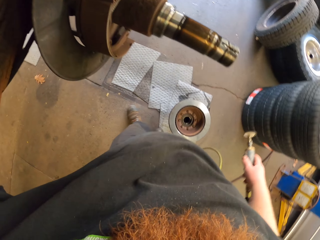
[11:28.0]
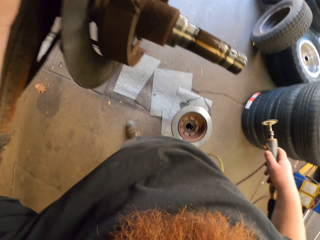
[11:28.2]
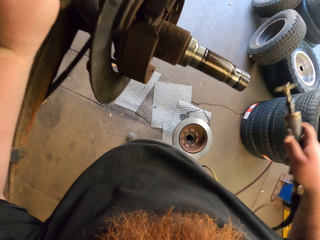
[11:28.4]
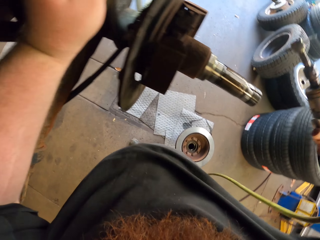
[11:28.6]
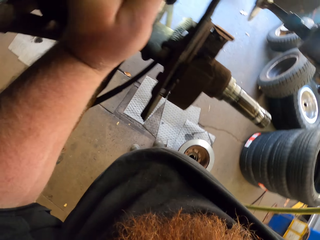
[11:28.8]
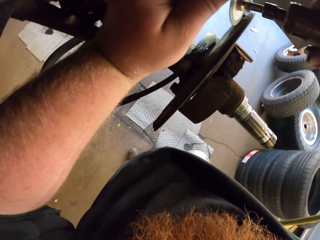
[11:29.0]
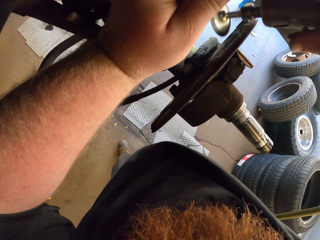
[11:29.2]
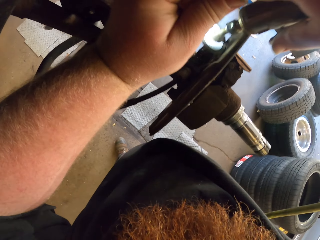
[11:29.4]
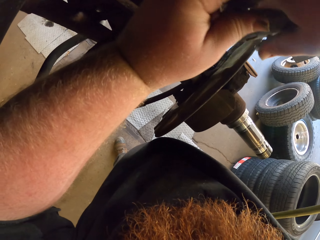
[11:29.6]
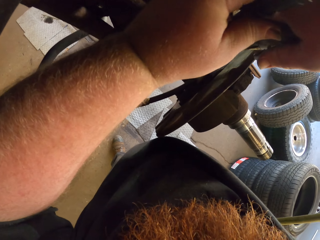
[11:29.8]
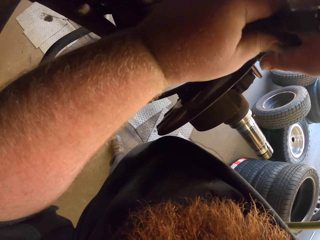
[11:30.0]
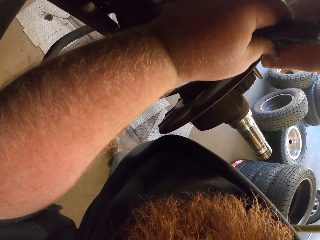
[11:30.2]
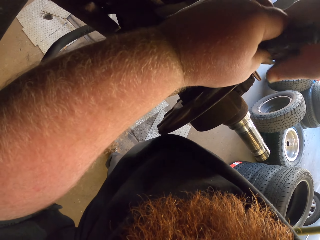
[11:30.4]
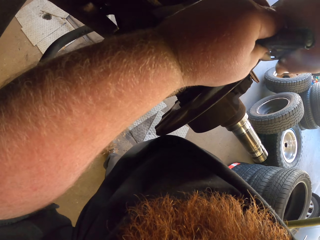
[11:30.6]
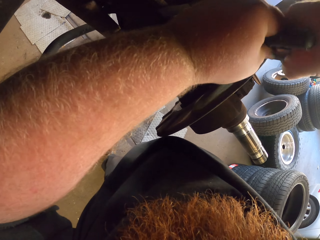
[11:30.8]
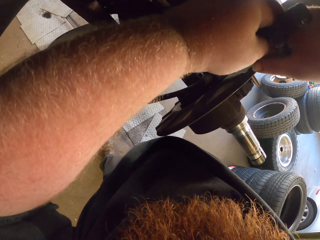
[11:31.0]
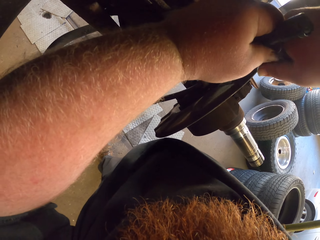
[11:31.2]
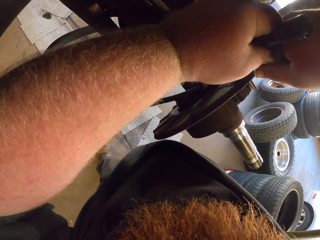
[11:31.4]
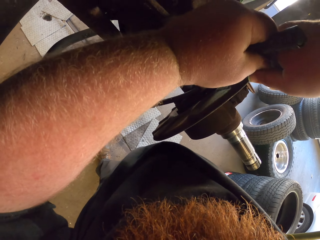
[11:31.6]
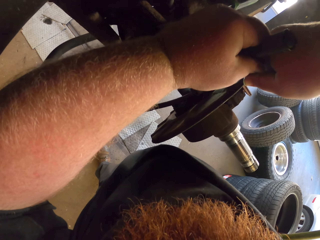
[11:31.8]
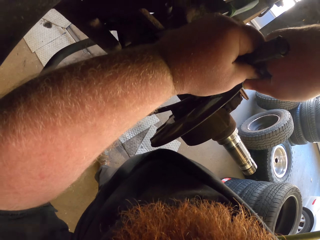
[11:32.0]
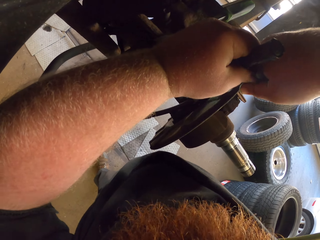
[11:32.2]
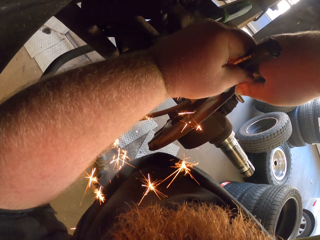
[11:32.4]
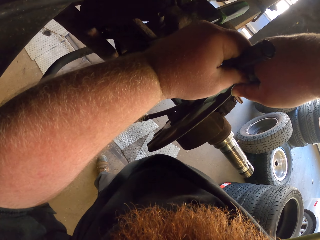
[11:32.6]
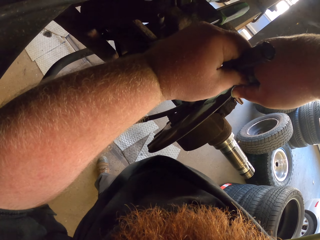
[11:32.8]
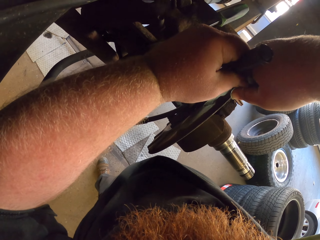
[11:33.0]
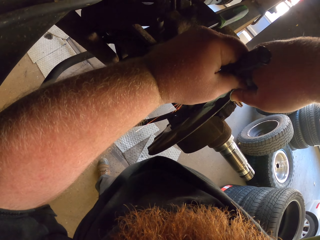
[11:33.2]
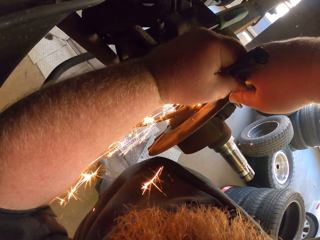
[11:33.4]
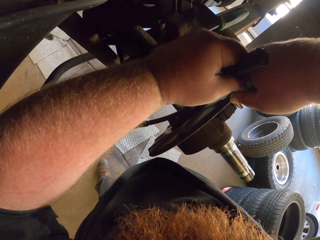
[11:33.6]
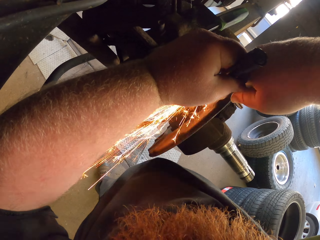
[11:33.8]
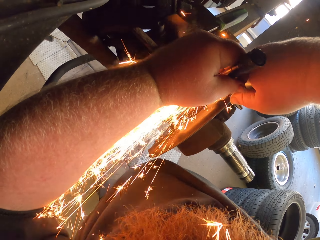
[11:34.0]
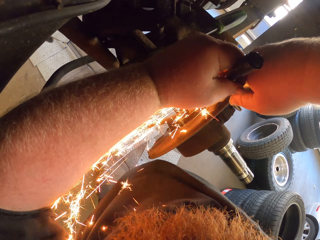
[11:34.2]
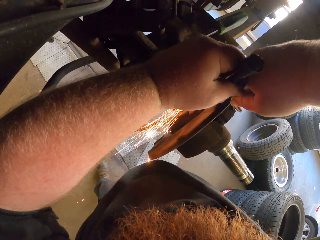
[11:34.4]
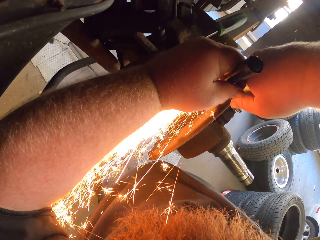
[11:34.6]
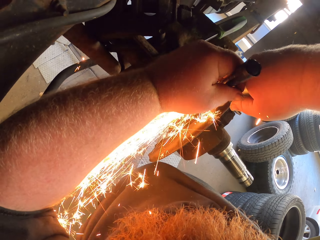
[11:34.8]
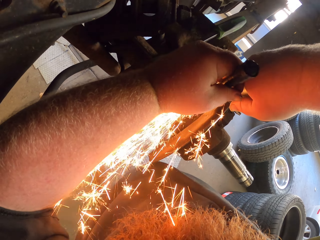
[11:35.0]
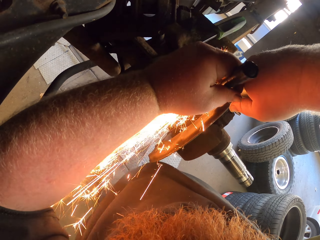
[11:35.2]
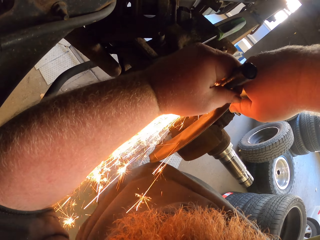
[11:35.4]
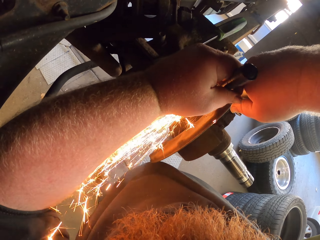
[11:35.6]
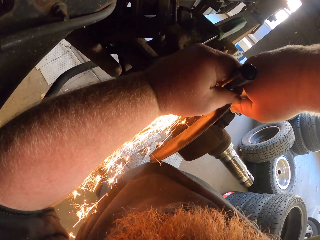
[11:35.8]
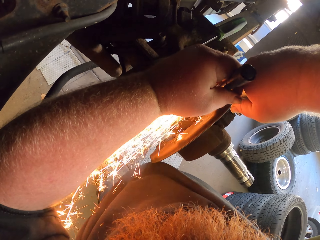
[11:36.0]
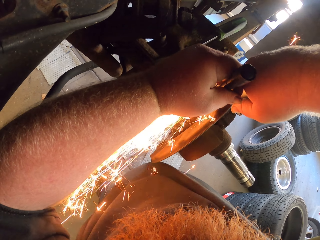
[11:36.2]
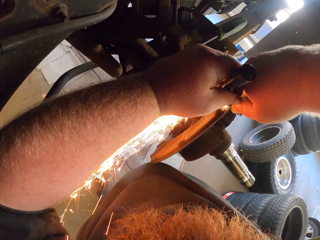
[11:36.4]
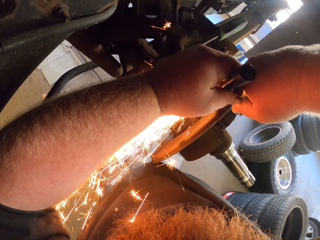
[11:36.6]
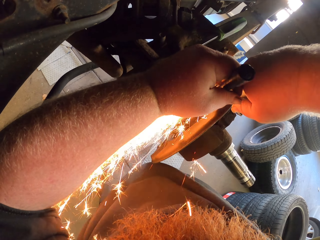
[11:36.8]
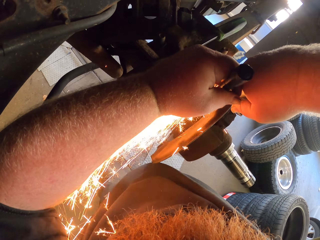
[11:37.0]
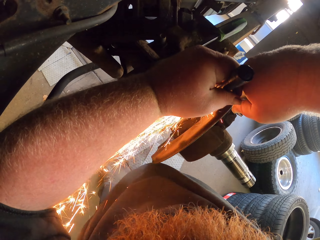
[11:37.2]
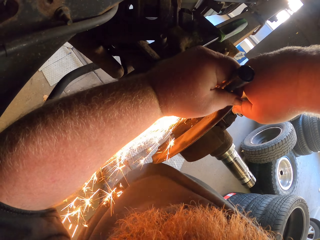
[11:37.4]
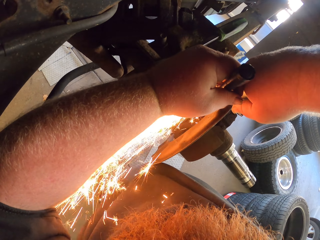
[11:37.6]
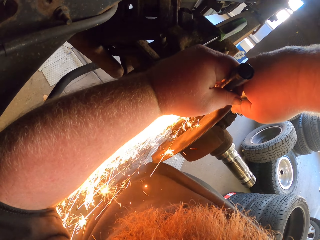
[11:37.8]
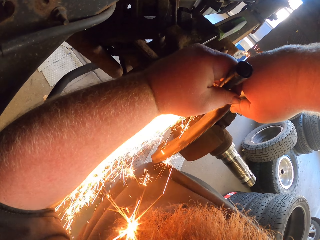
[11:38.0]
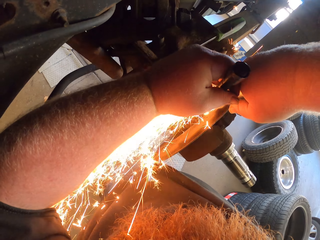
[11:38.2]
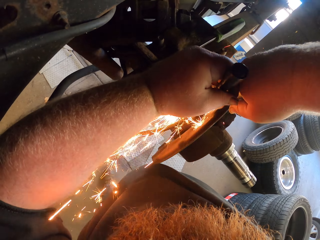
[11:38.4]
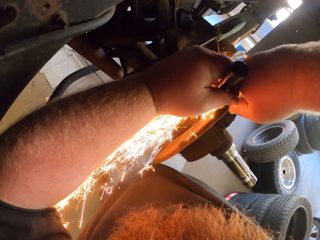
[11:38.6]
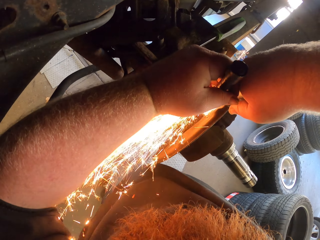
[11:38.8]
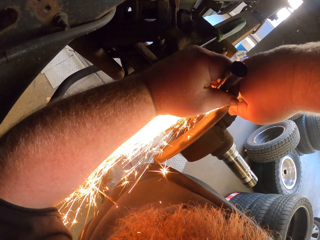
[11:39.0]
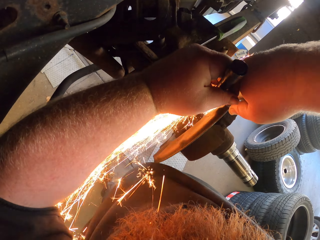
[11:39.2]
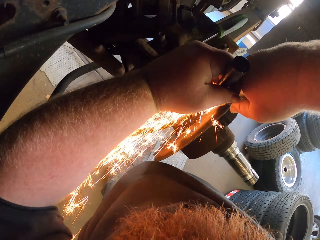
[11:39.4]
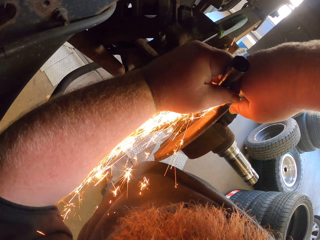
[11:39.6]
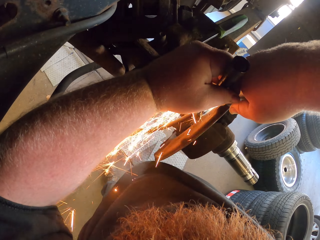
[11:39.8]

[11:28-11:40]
The camera wearer welds the wheel center. They place the grind cutting machine to the brake cable. They use the grind cutting machine to cut the brake cable.

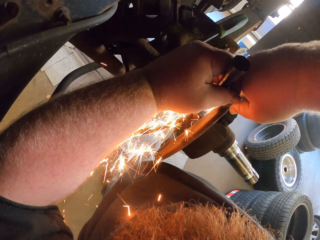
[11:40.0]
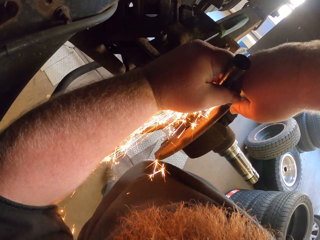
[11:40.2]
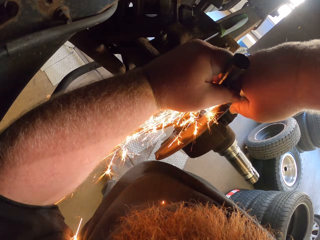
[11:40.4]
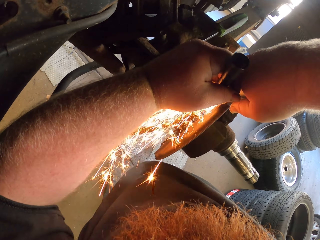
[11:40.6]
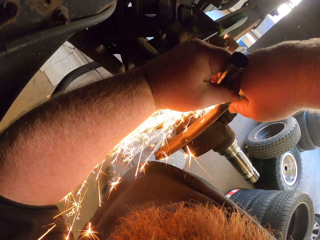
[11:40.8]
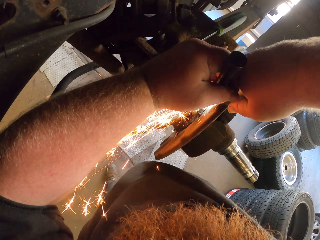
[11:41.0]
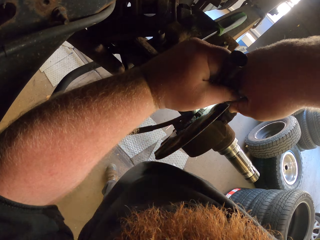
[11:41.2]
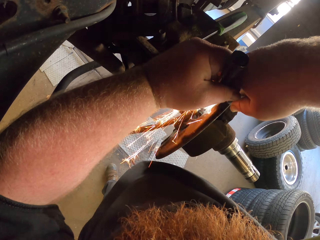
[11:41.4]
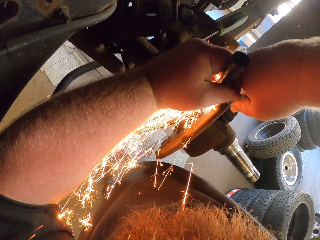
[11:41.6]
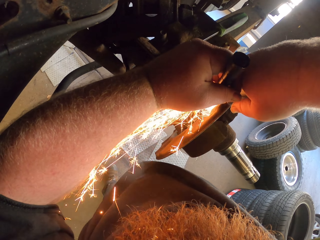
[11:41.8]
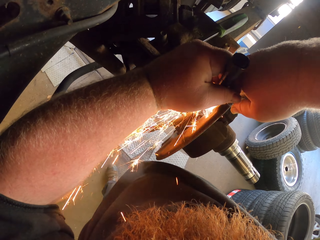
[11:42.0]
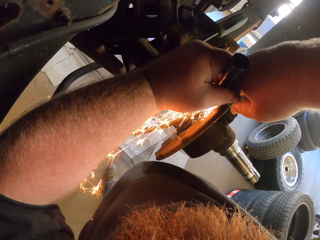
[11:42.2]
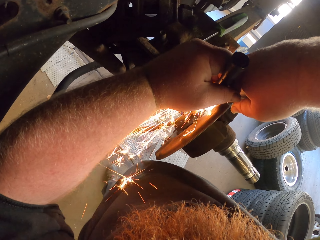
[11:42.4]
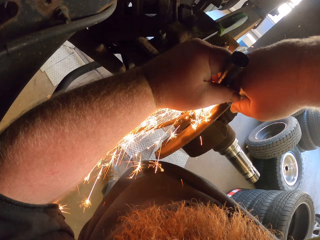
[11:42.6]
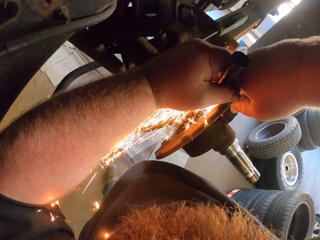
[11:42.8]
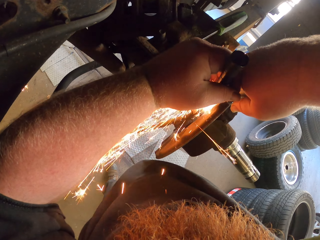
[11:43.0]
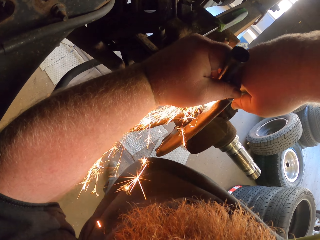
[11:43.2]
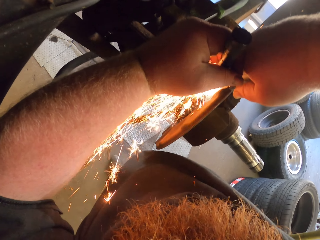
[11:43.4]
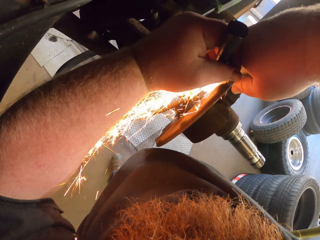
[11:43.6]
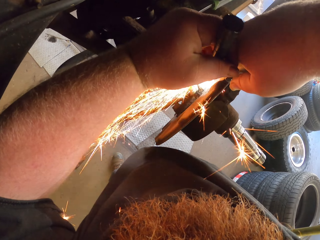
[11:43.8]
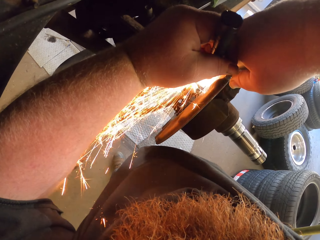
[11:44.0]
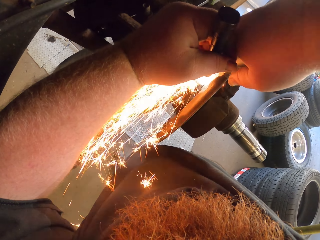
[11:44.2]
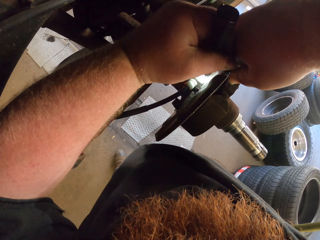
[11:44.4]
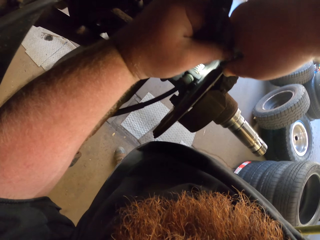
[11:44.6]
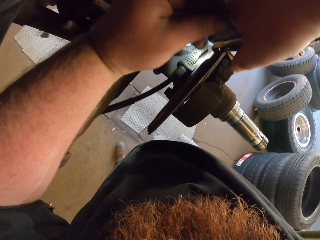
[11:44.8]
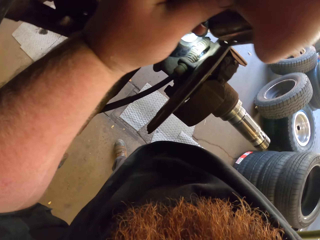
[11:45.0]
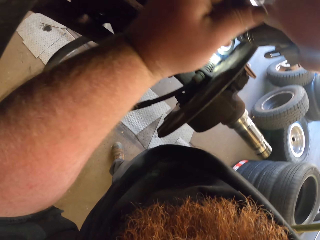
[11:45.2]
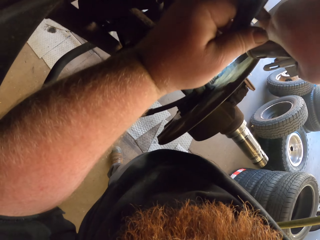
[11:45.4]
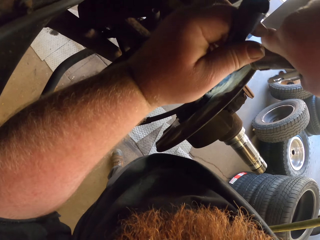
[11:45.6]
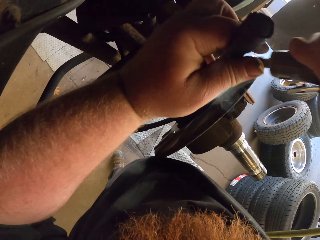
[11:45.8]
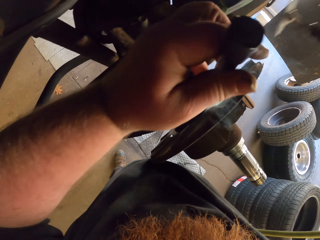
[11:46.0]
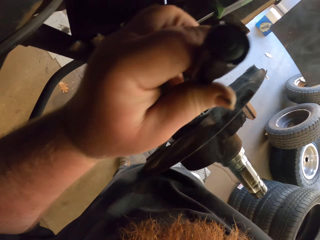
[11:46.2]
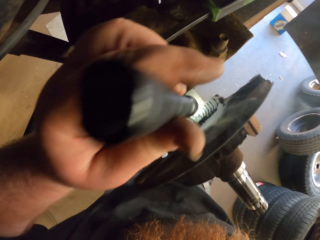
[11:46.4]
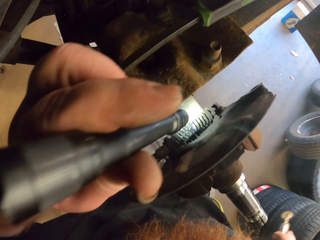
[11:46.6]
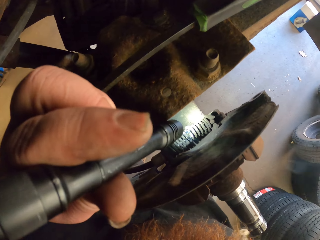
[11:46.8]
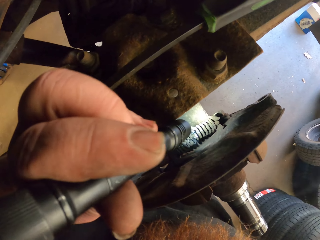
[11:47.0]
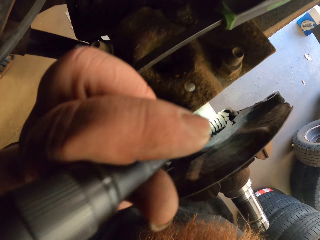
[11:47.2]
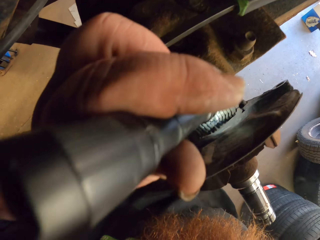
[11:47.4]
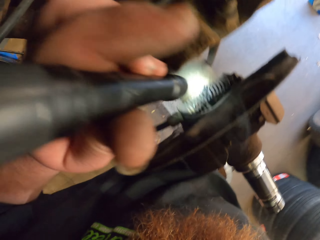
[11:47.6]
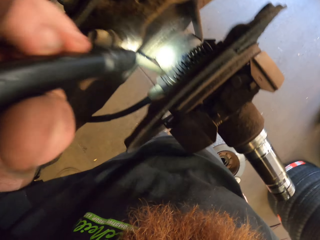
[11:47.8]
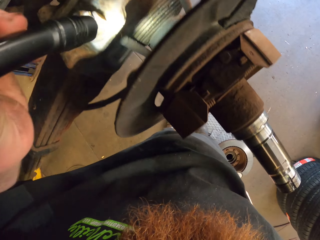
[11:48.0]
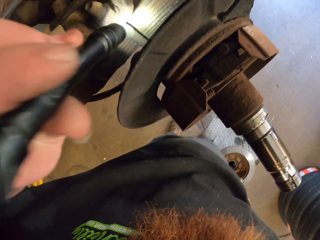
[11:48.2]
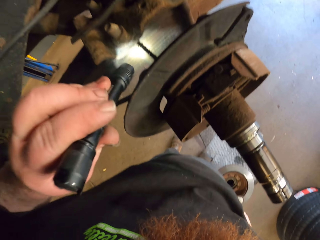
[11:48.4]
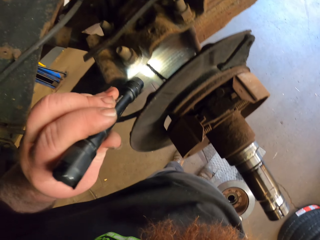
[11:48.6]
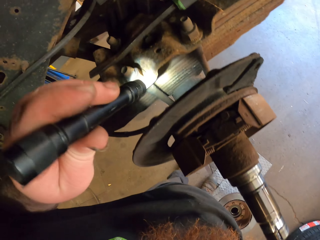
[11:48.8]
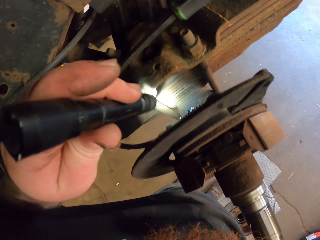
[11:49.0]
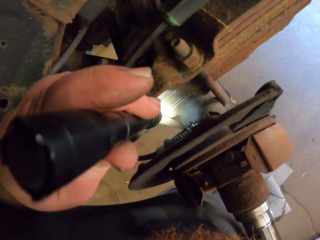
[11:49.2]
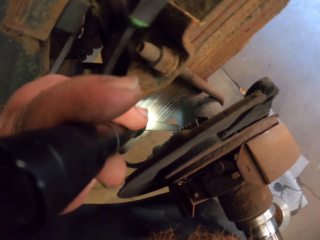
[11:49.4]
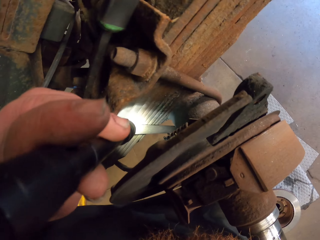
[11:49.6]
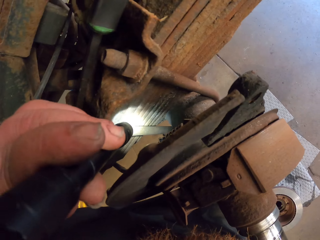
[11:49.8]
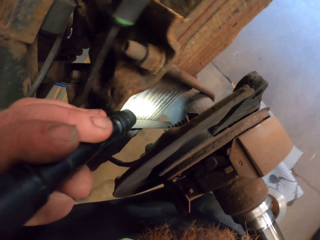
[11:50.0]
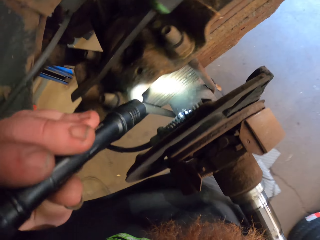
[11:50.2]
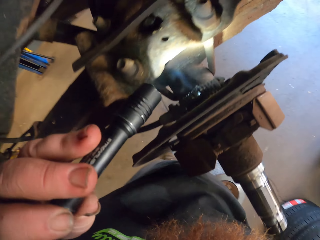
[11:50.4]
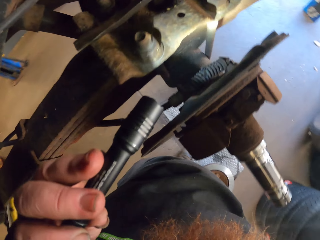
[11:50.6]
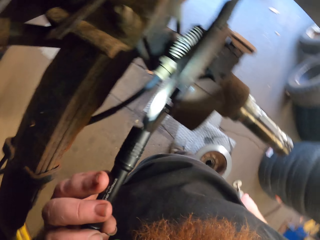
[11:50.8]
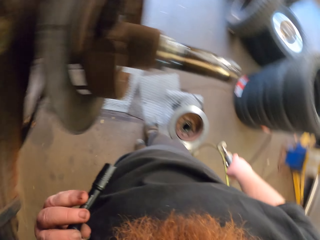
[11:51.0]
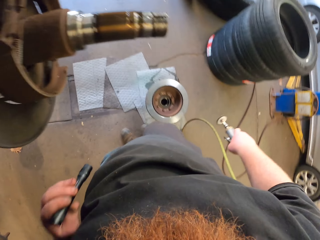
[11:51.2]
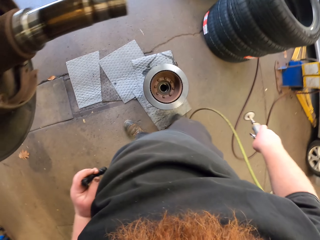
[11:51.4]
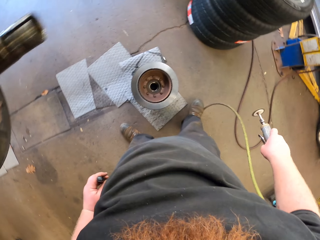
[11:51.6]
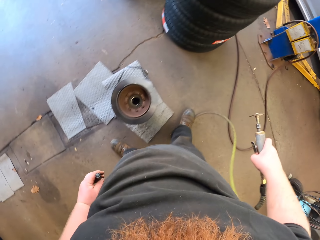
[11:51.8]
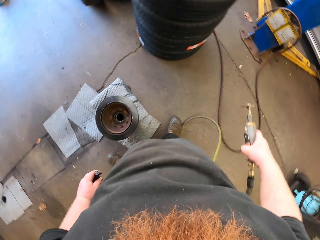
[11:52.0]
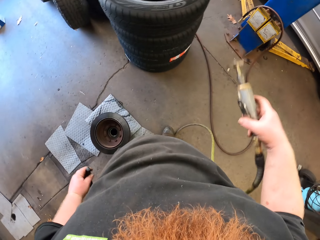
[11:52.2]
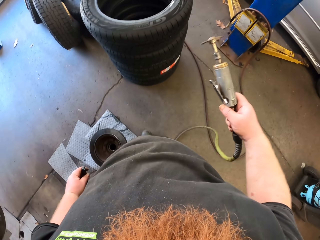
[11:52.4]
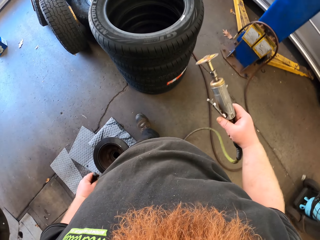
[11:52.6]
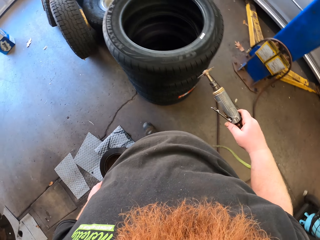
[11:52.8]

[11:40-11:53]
The camera wearer stops using the grind cutting machine. They remove the grind cutting machine. They use the torch light to look at the brake cable. They use the torch light to look around the leaf spring area. They stop looking at the brake cable area.
